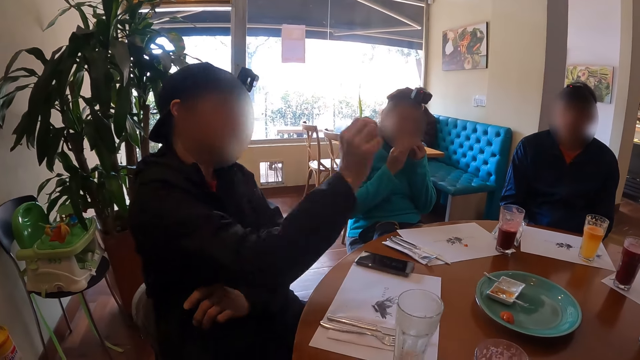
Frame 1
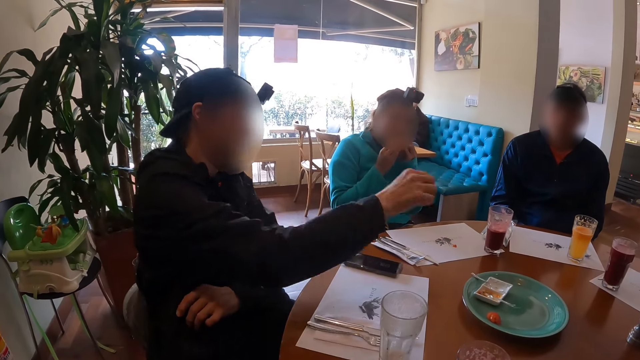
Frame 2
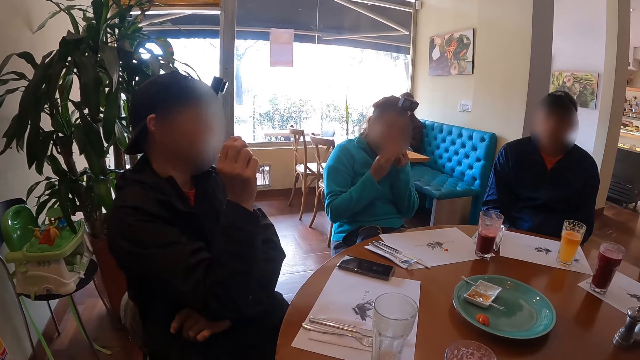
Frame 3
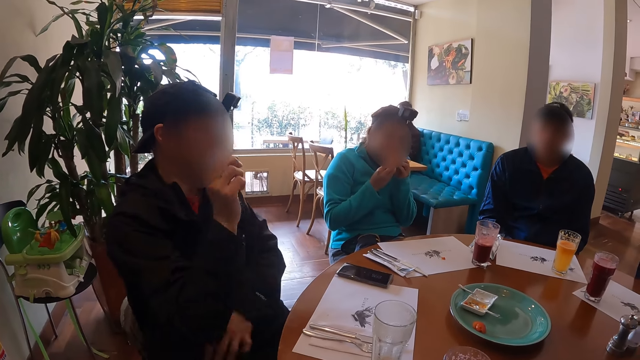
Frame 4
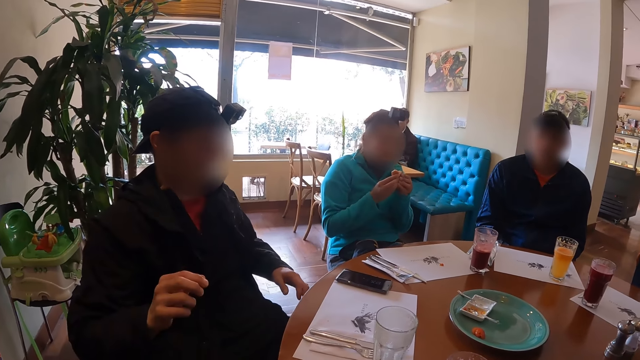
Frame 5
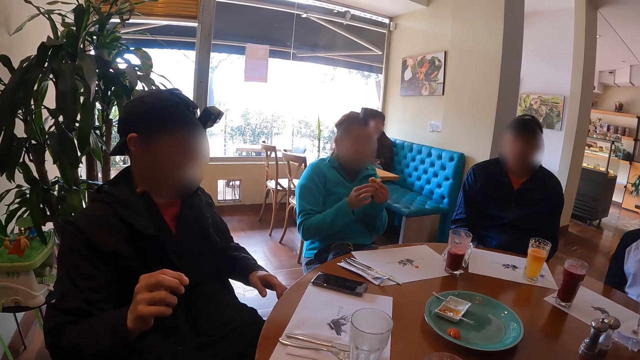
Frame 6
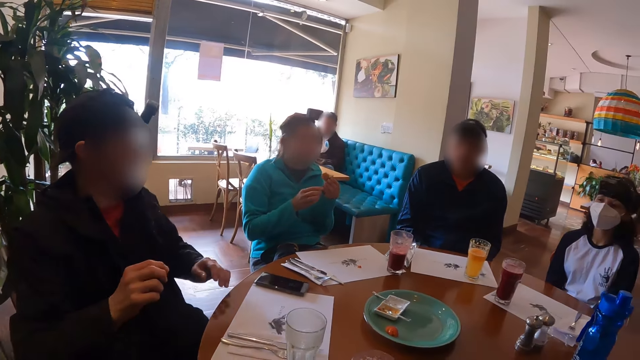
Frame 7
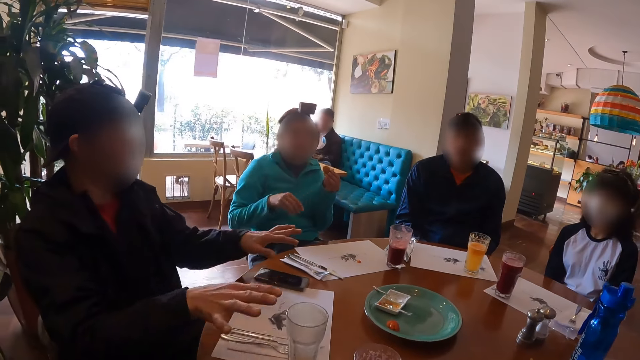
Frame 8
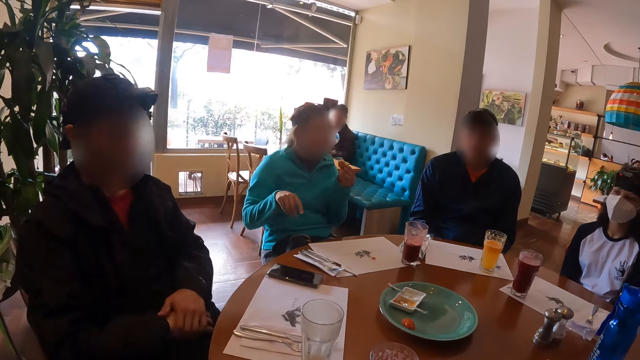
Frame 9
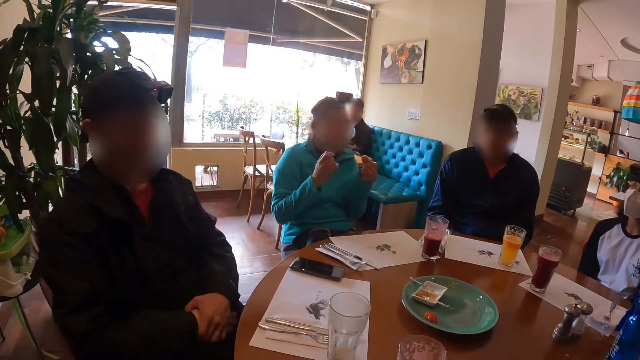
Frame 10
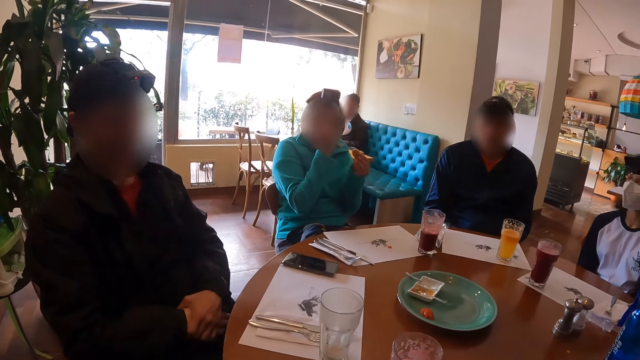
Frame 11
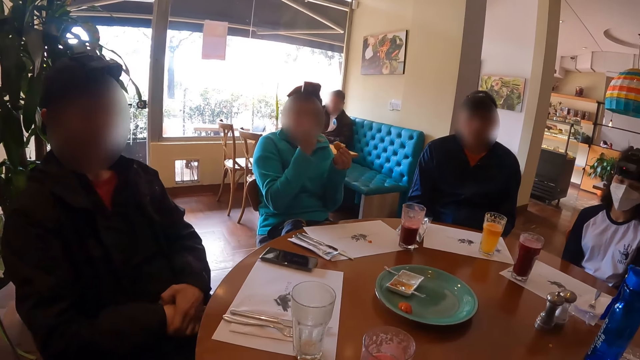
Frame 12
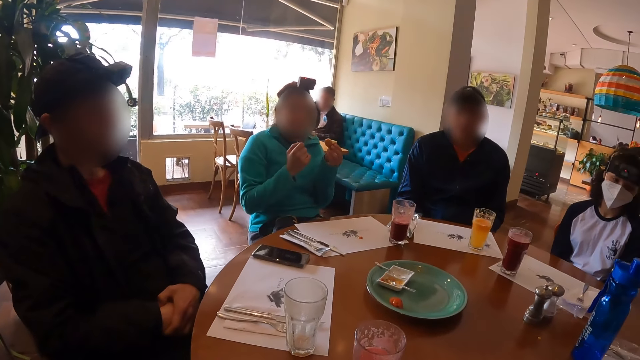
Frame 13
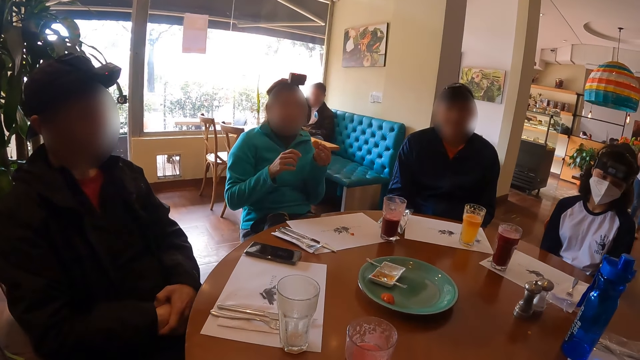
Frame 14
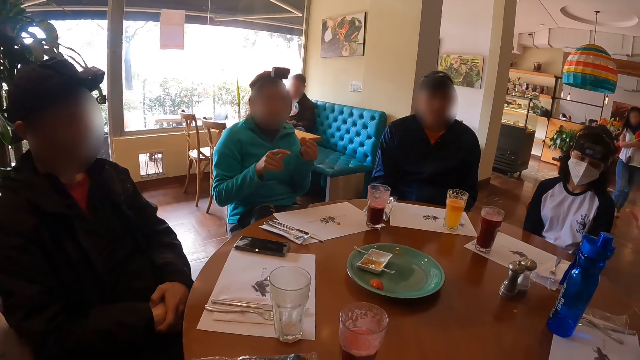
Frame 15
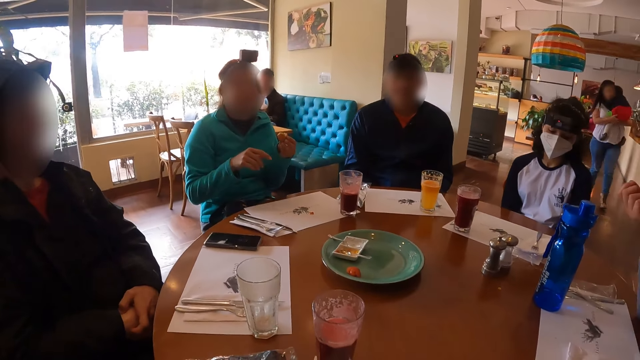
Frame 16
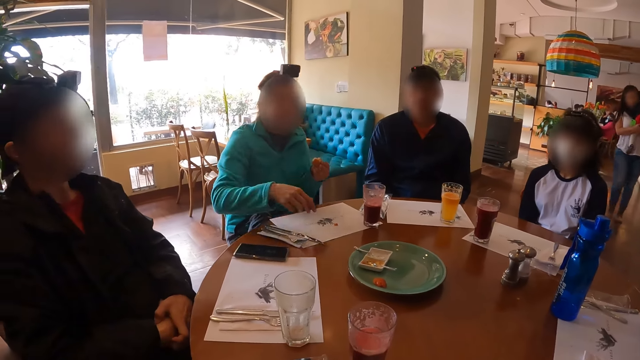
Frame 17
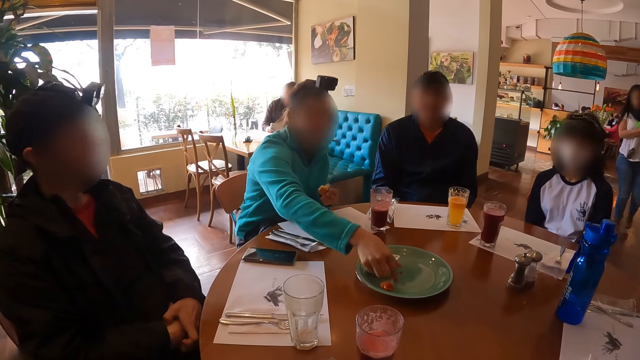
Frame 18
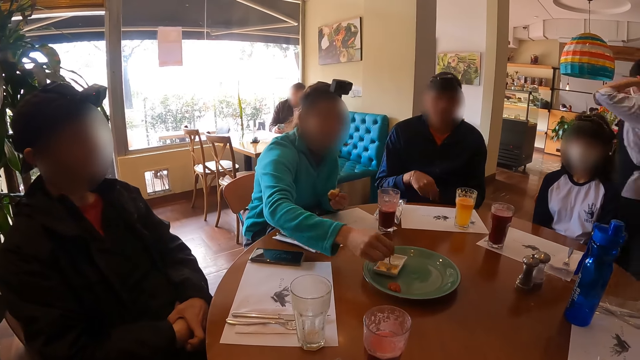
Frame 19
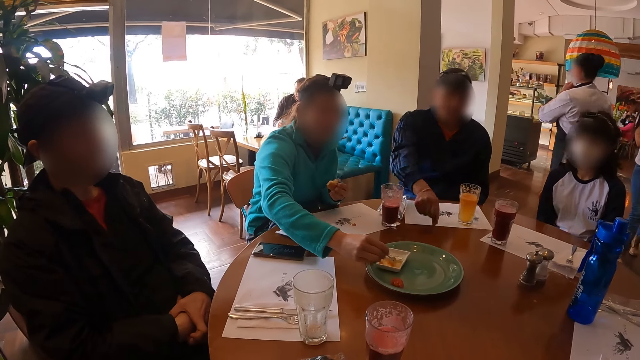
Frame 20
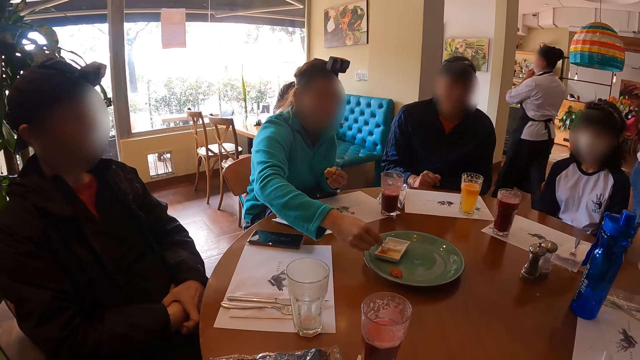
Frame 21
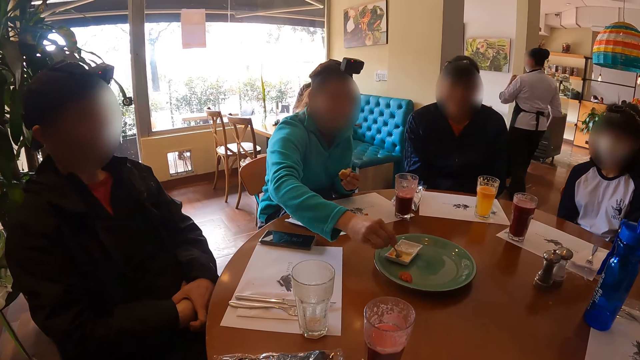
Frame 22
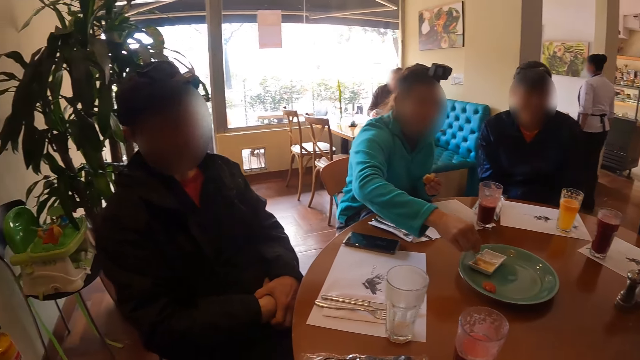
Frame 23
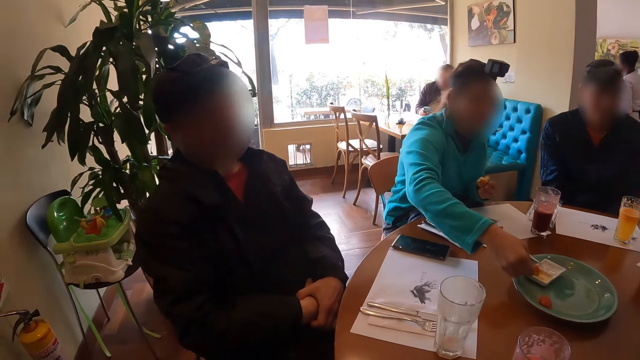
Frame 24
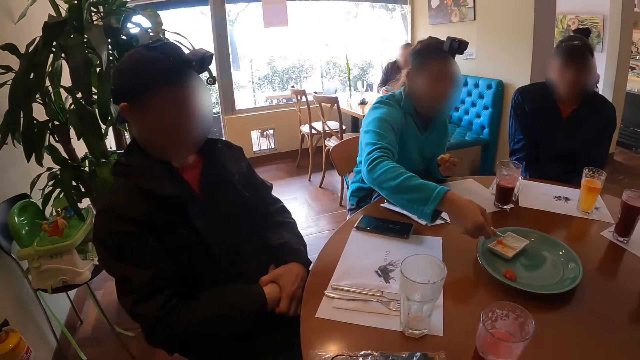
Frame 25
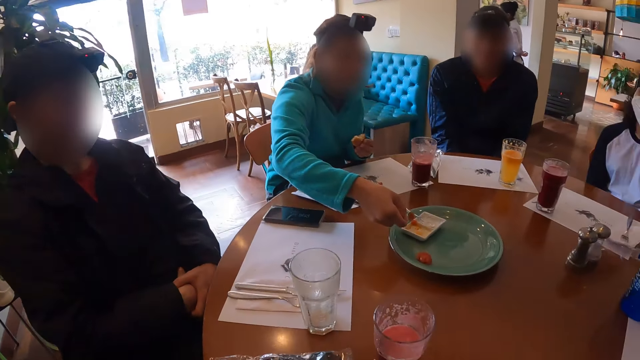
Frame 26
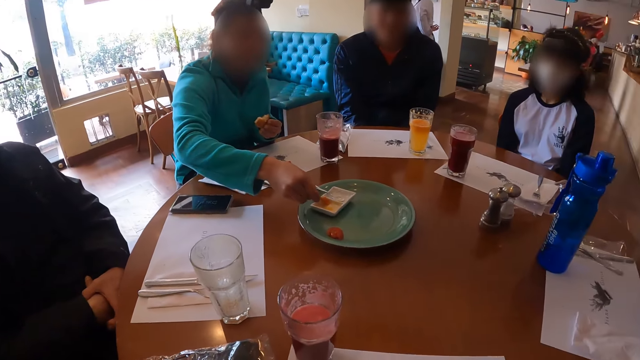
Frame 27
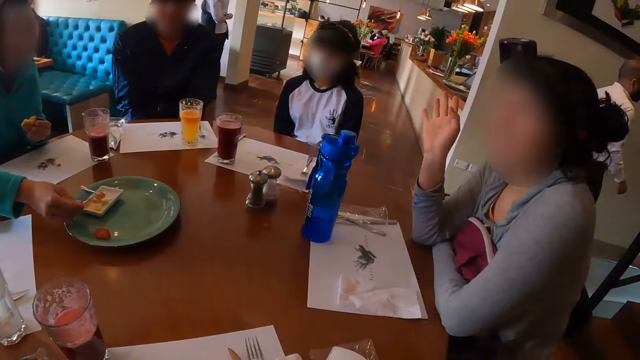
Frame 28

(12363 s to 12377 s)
The camera wearer looks around. A woman picks up the spoon. The woman takes jam from the plate on the table with her right hand. A man nods the head.

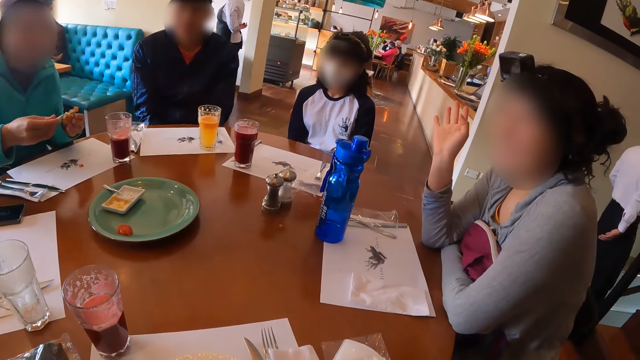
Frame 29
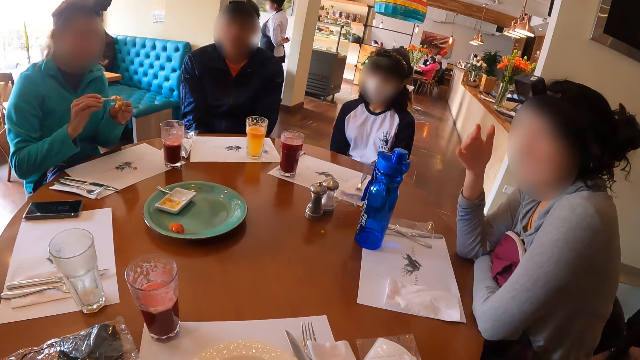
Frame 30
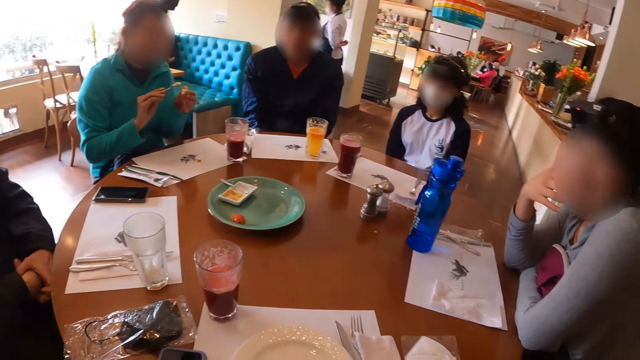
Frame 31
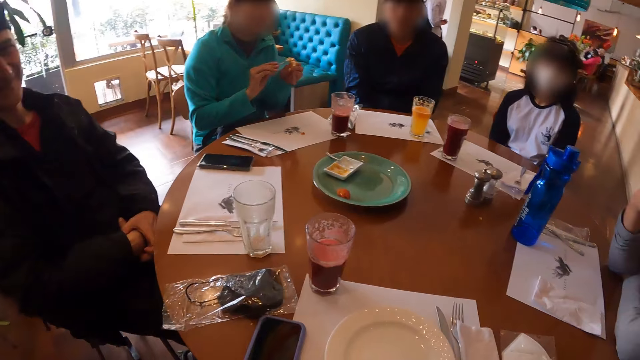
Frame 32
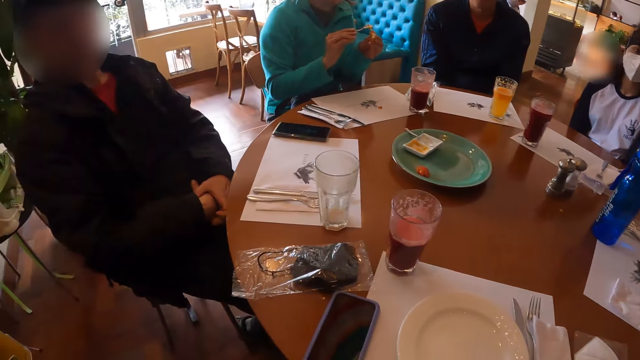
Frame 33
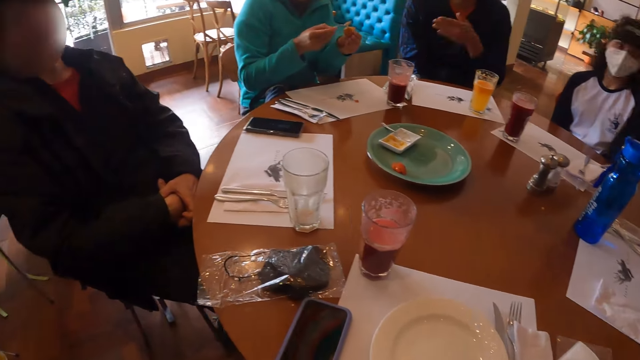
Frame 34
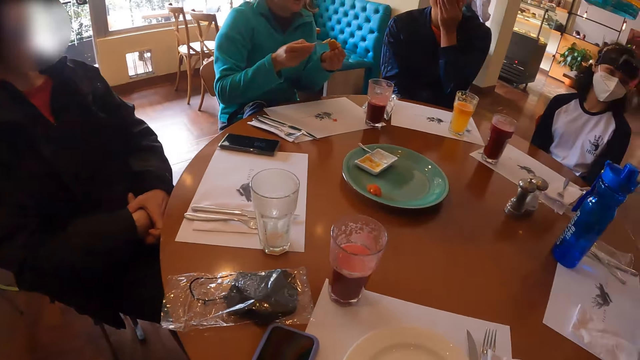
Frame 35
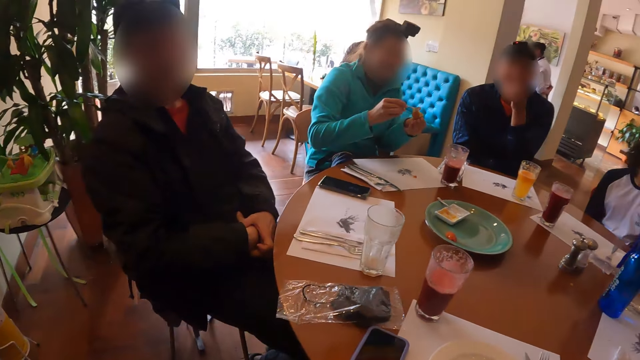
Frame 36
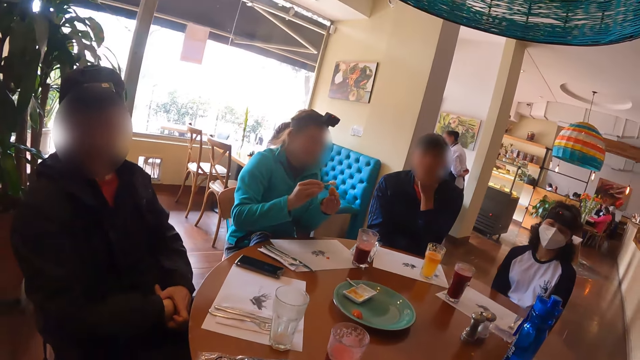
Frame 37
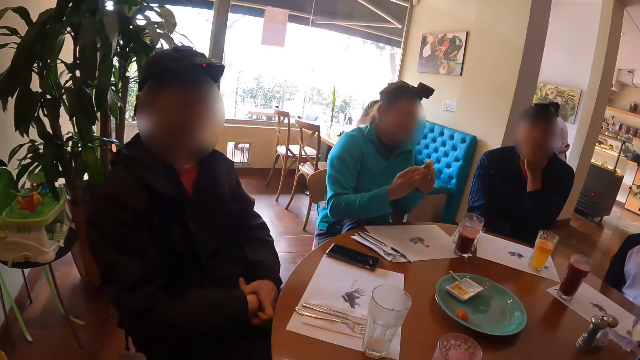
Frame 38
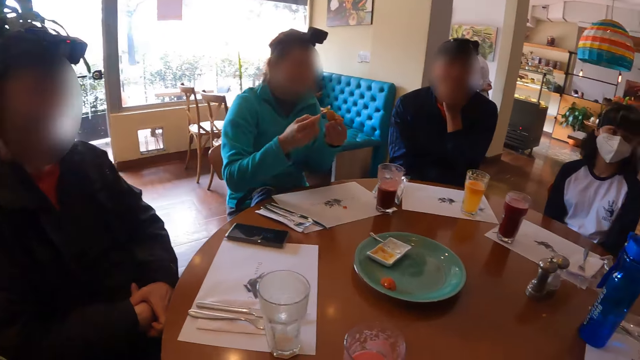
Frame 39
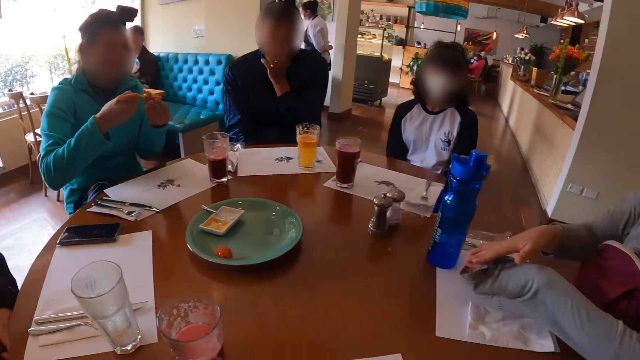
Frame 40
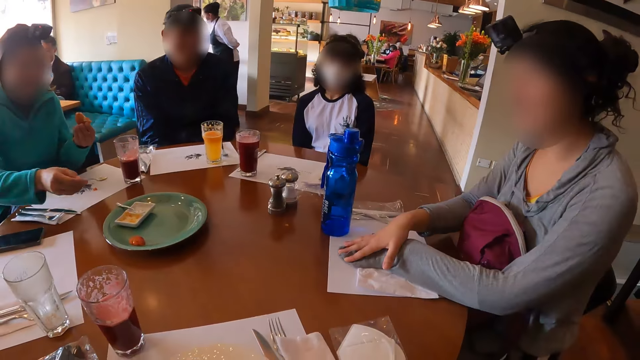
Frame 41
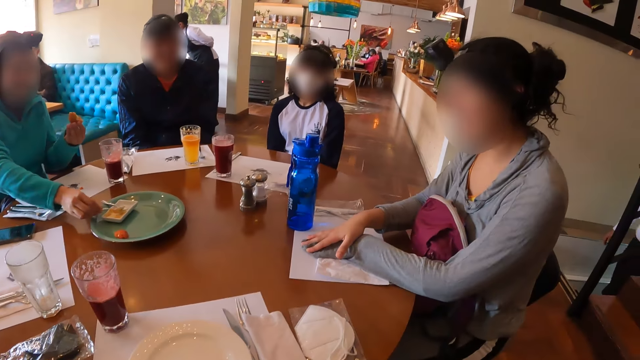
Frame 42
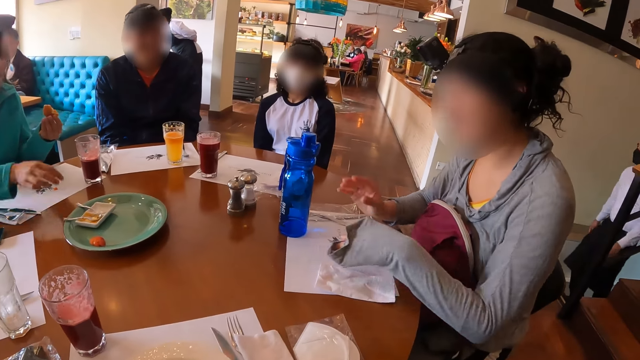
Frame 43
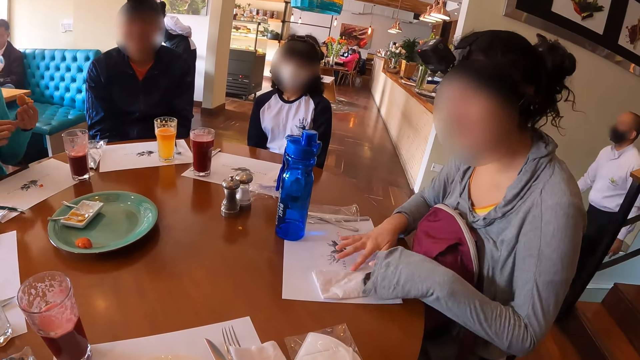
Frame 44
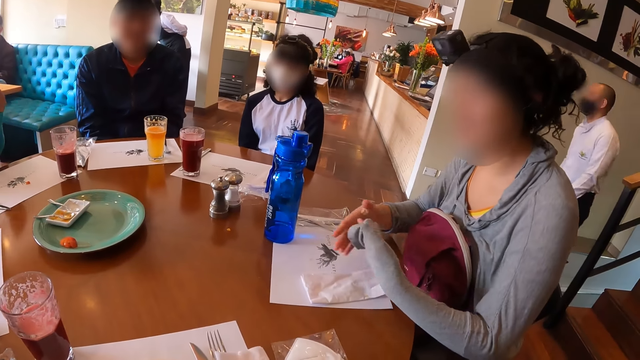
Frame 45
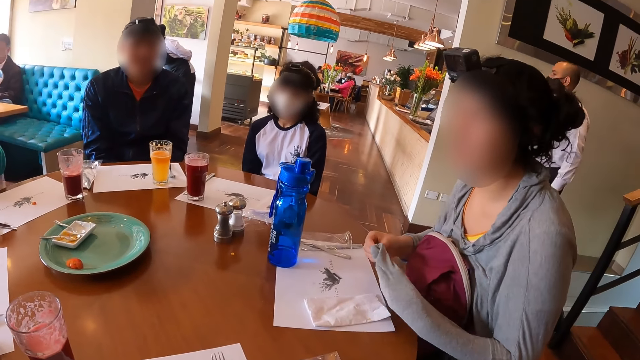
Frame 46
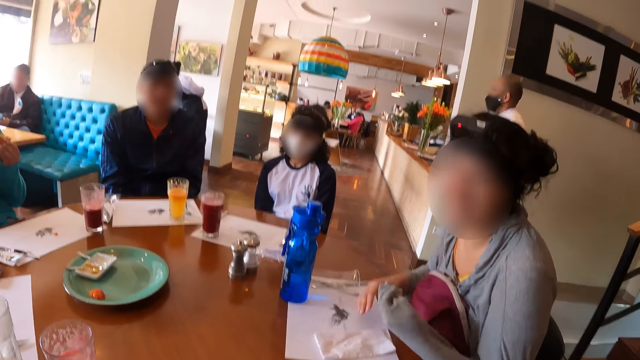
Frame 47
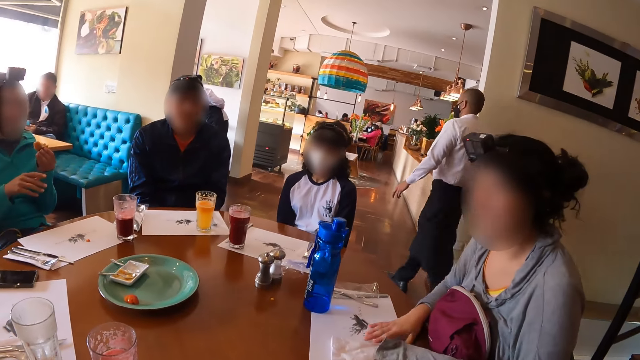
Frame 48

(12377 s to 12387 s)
A man spreads the food. The camera wearer looks around. A woman spreads the jam on her right hand on the doughnut on her left hand. The woman drops the spoon on the plate with her right hand. Another woman examines the hands.
